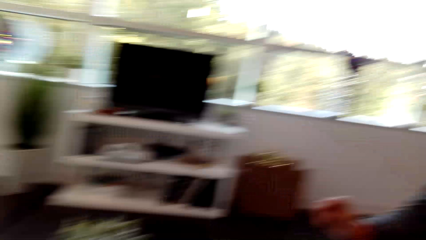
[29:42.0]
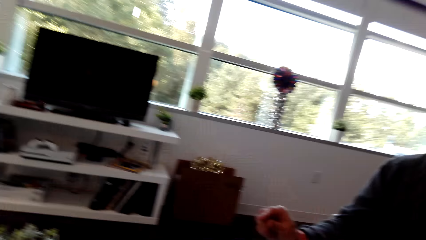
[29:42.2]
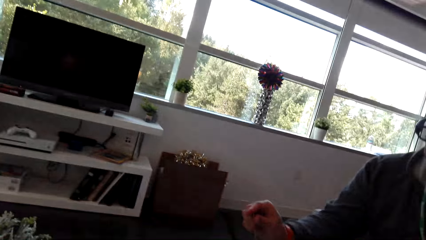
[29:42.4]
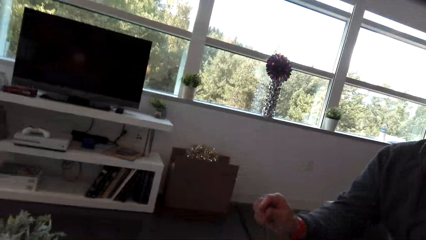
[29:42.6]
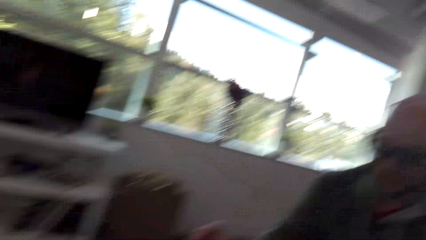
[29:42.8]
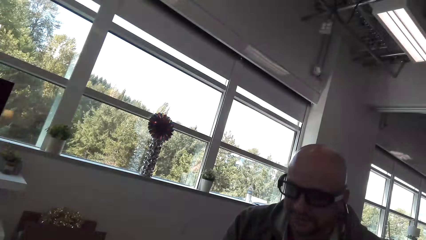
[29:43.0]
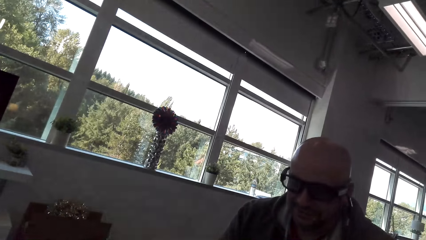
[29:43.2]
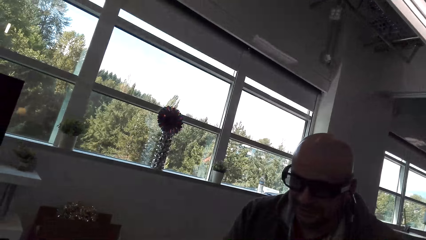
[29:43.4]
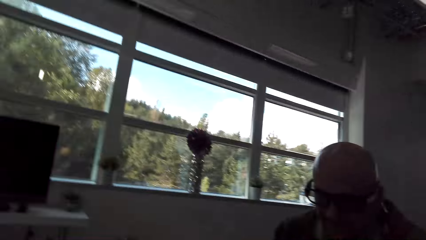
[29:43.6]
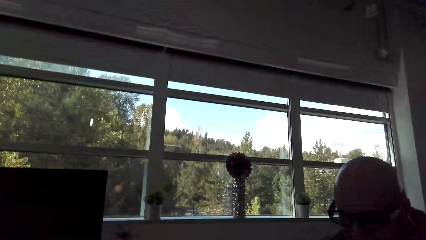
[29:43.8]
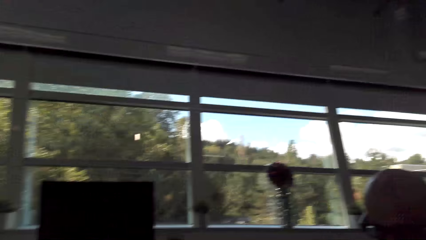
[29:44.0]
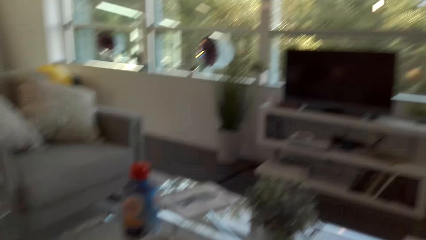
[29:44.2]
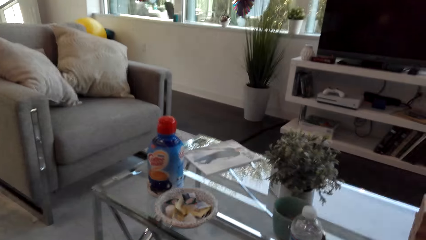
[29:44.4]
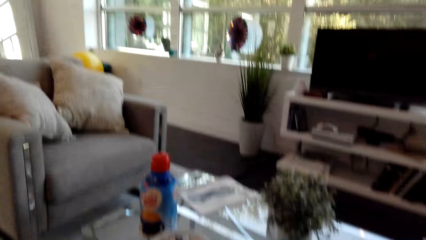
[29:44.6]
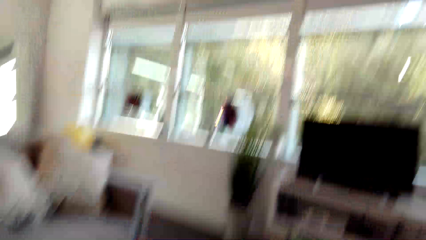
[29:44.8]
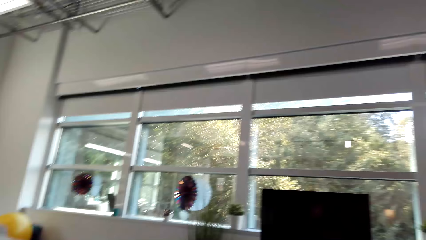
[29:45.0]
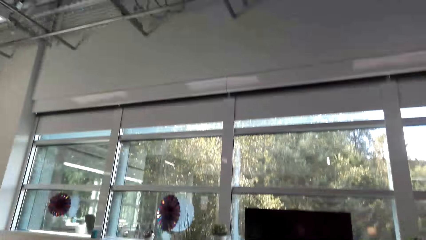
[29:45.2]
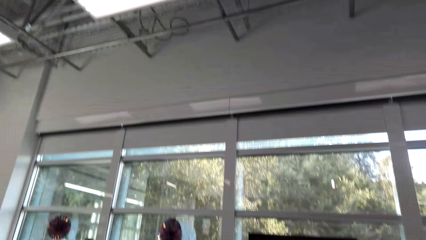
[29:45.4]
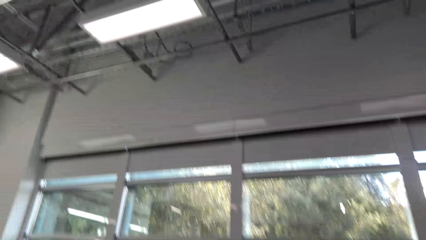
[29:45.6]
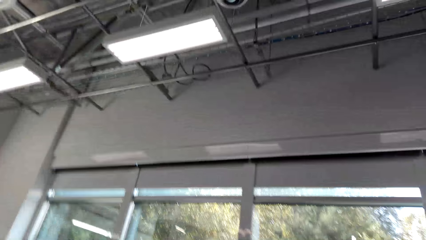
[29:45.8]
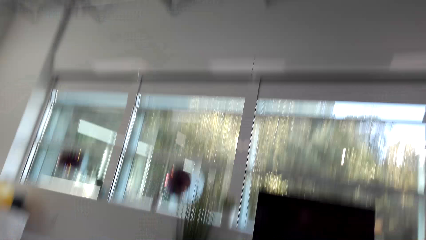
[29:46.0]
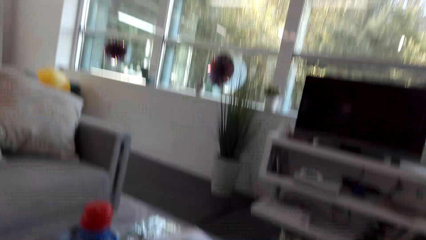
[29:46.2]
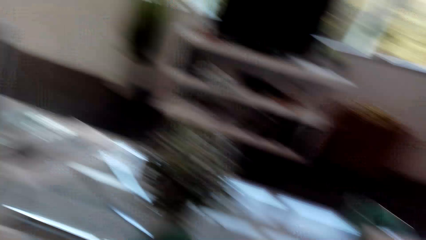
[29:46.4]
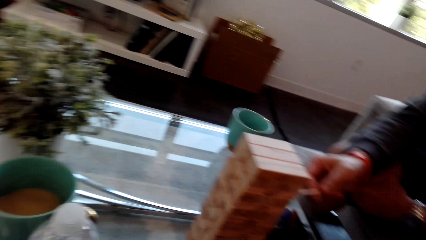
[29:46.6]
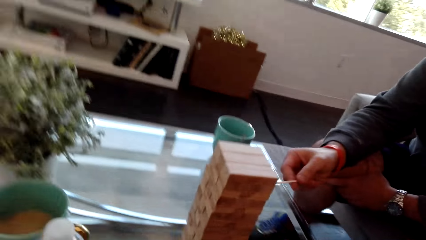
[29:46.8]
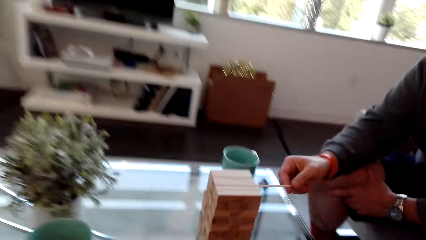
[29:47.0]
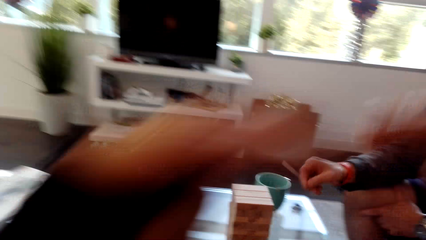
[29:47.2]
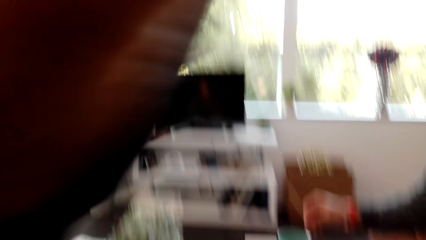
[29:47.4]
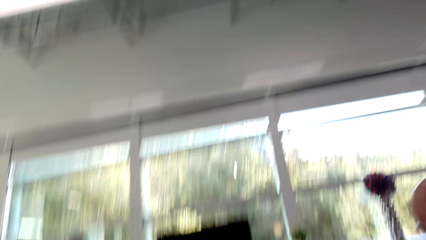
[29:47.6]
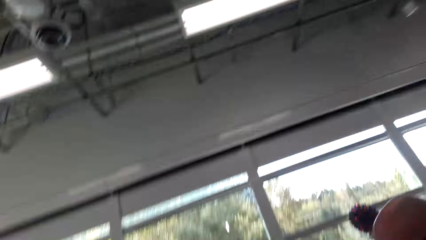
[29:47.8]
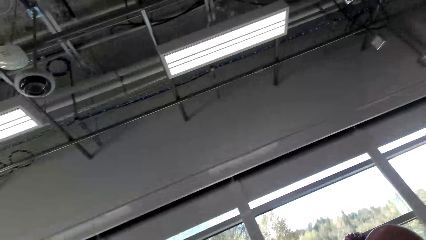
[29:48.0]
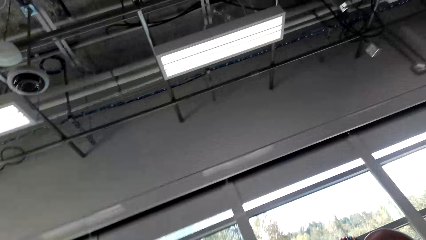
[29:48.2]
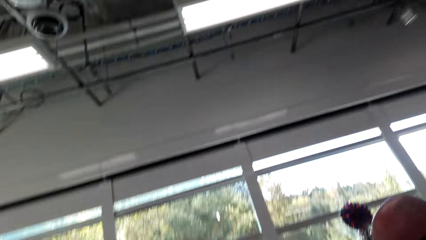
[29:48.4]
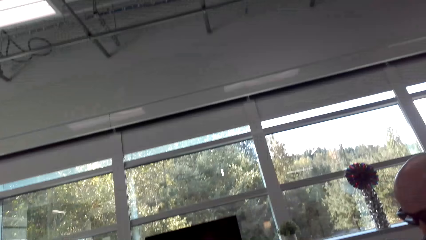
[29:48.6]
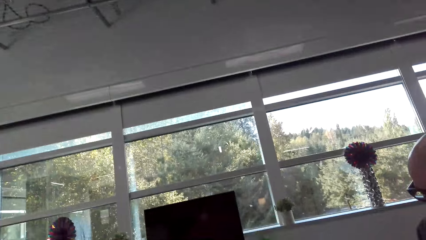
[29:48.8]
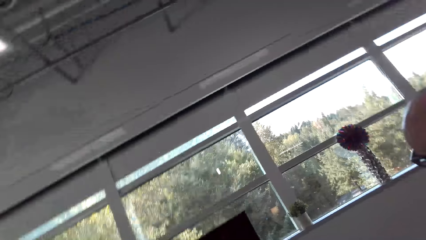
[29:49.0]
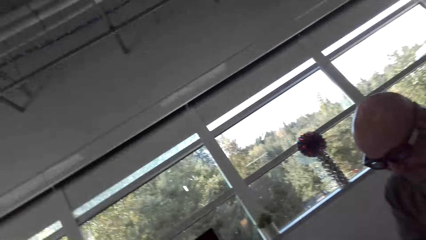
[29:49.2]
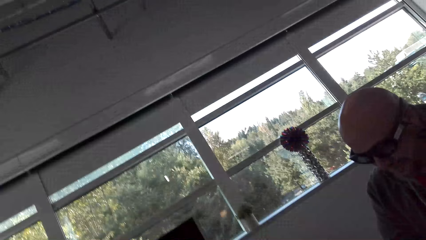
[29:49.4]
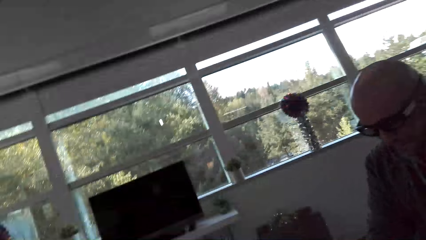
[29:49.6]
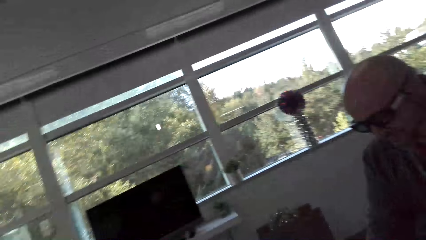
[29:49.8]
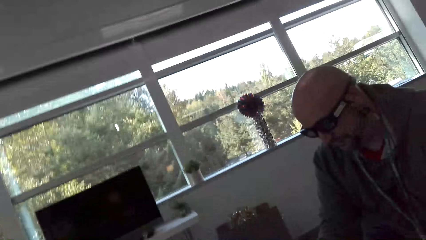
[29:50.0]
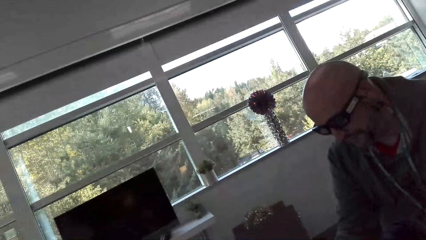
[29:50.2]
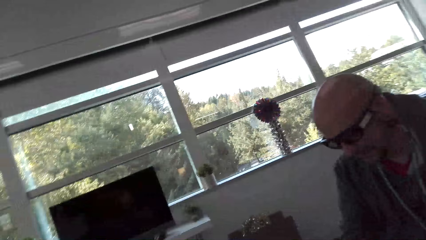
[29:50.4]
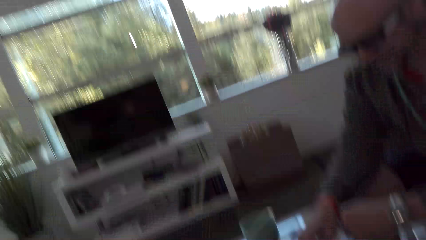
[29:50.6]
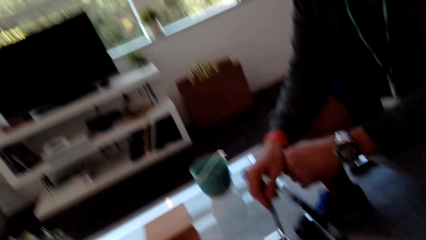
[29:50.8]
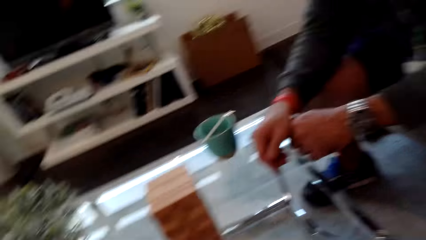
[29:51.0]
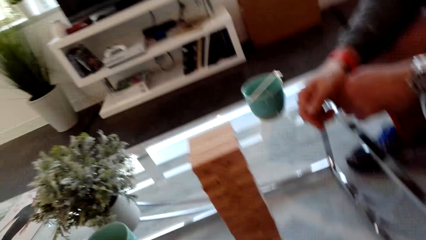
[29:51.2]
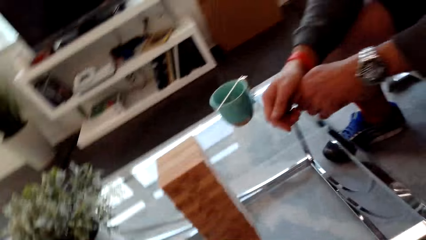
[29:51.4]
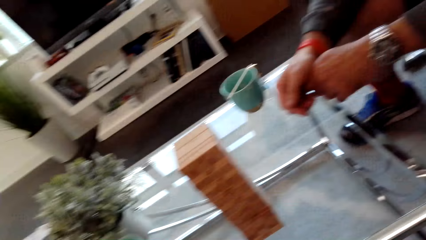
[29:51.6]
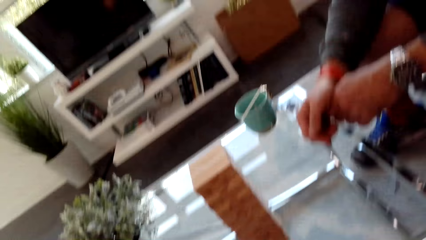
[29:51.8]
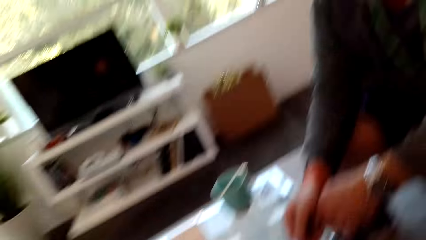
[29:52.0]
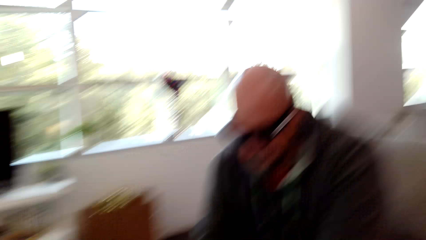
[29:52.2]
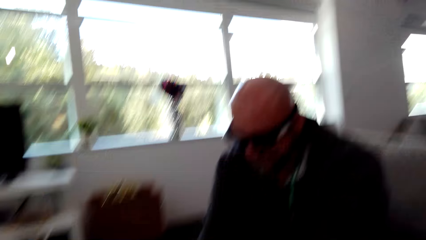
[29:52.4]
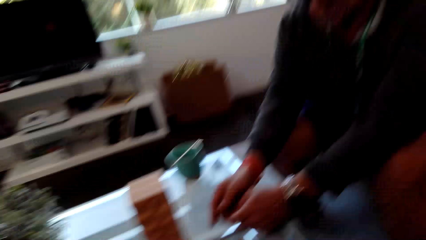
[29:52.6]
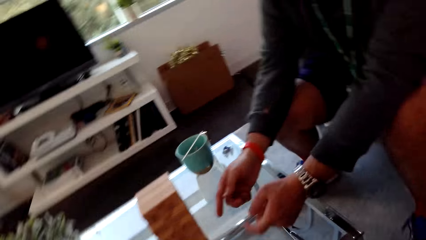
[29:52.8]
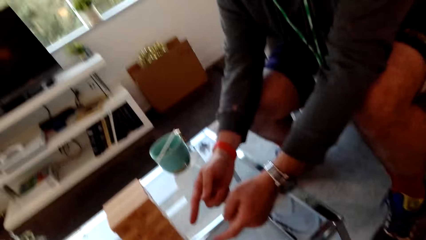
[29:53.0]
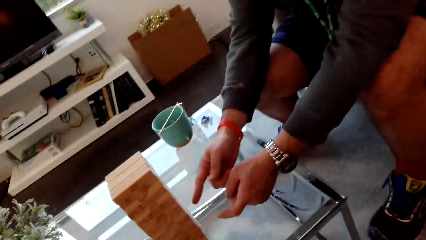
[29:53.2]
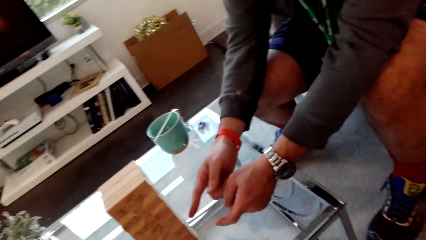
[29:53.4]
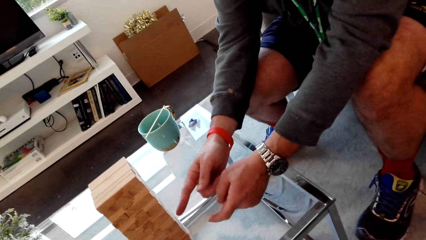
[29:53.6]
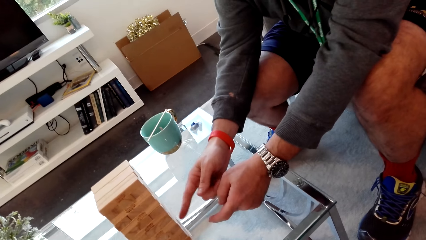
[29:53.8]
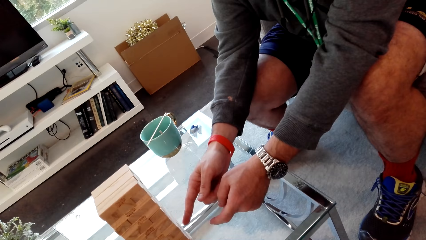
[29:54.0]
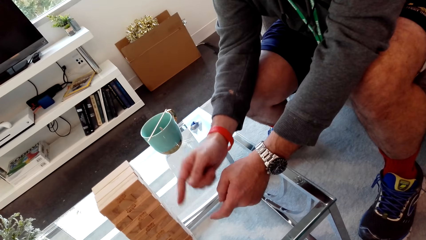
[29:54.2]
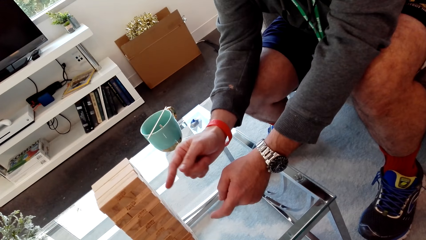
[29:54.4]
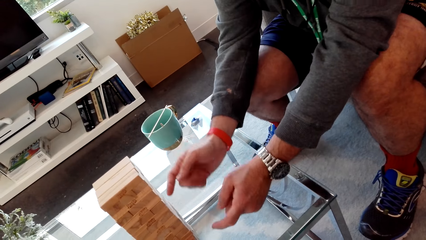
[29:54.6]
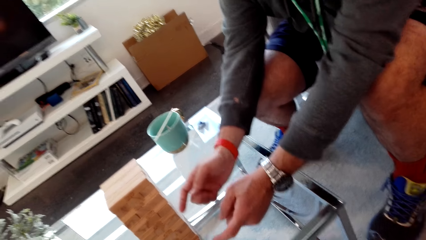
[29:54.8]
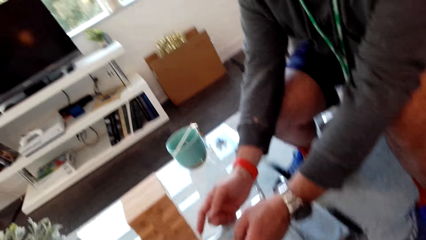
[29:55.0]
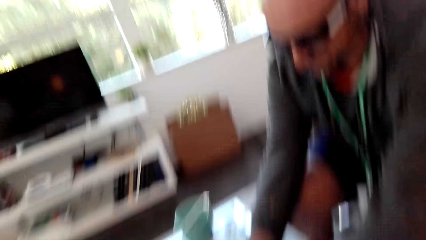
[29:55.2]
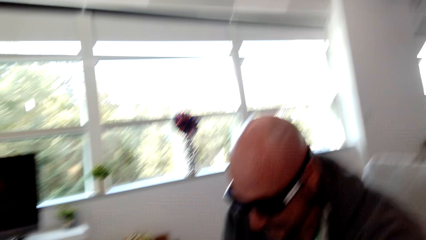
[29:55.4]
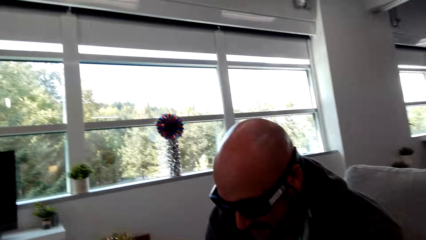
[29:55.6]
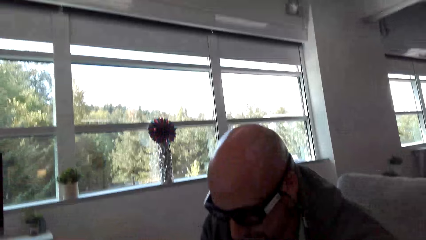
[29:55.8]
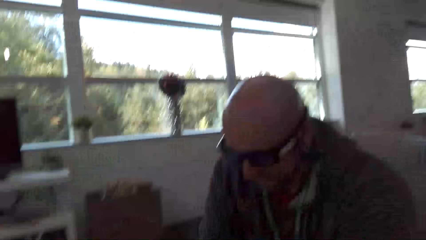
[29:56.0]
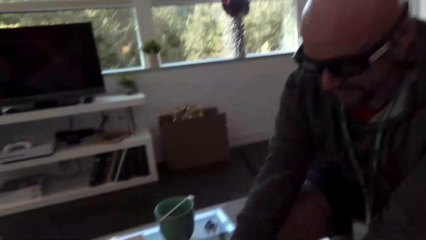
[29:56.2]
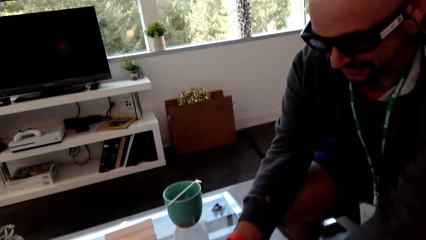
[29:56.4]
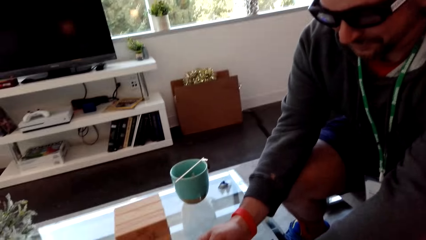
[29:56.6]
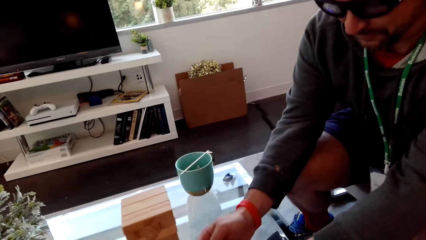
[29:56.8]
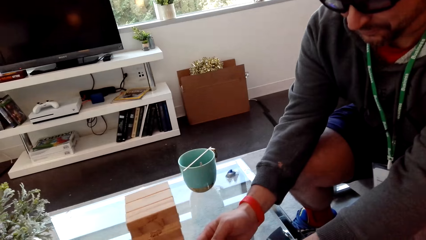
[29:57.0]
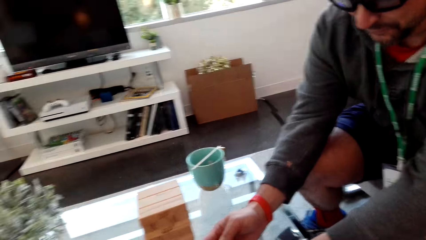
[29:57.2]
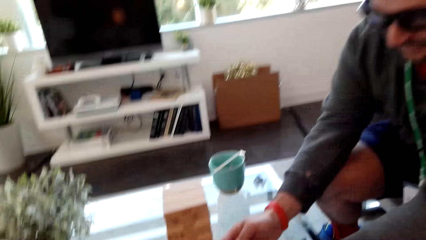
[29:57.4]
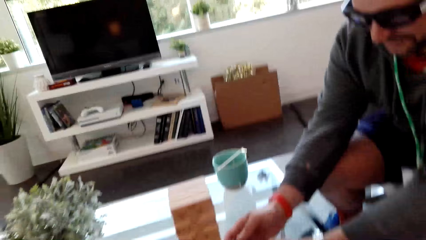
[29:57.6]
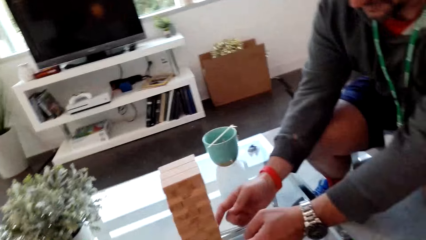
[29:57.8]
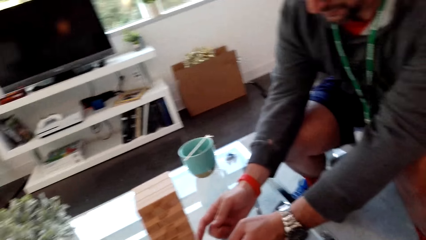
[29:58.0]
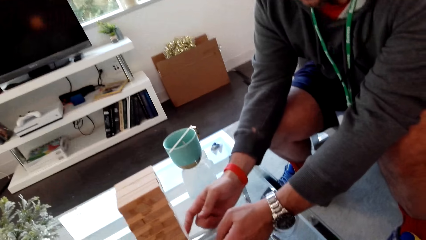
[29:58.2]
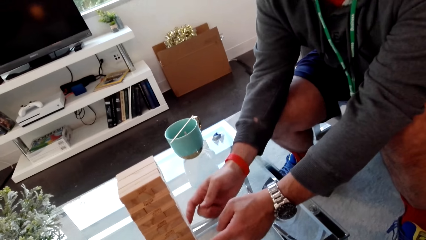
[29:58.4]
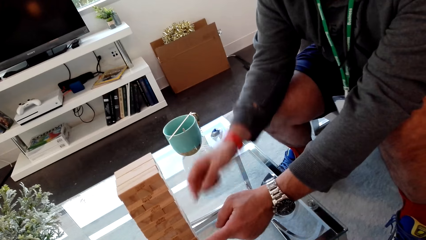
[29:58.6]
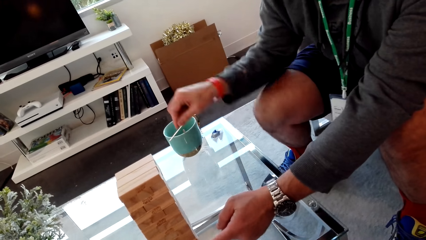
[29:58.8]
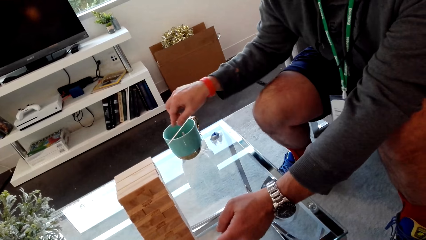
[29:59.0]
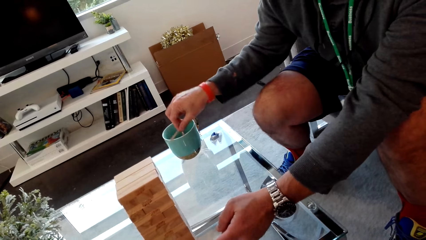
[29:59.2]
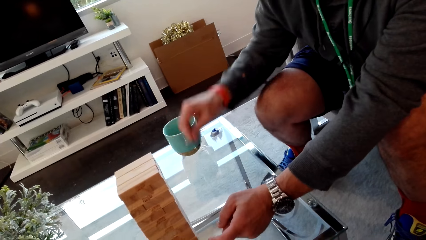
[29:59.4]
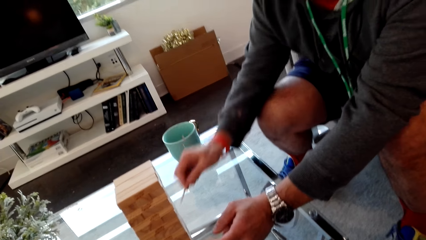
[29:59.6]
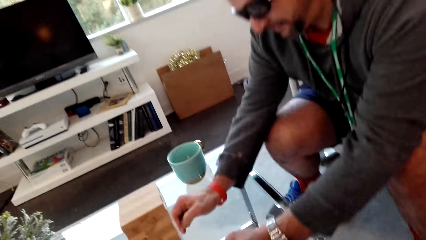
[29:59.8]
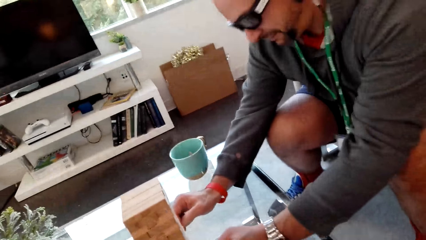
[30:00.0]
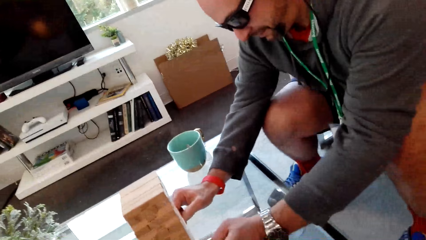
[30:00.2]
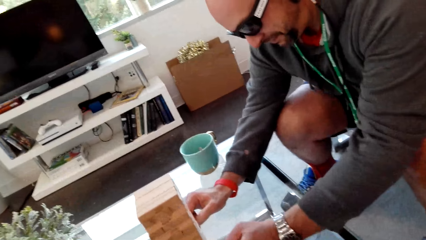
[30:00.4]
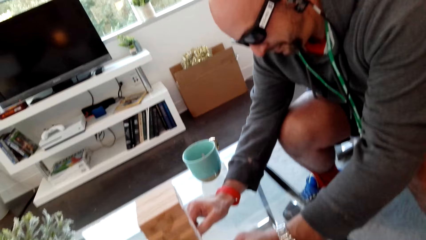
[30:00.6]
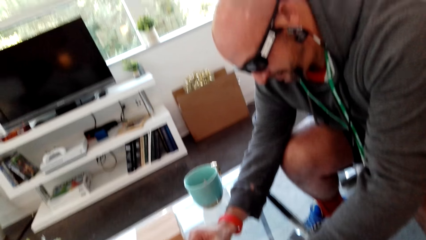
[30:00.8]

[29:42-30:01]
The camera wearer looks at a man. They look around. They lift a hand. They look around. The man touches the blocks. The camera wearer dialogs with the man. They pick something. The man picks up a stick.
